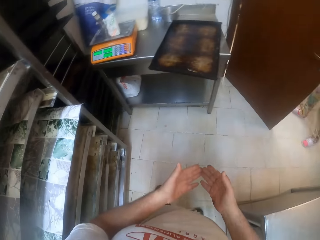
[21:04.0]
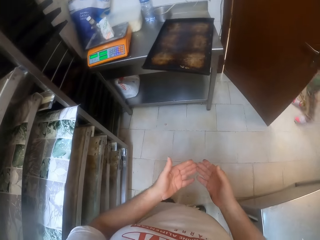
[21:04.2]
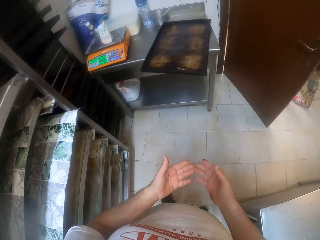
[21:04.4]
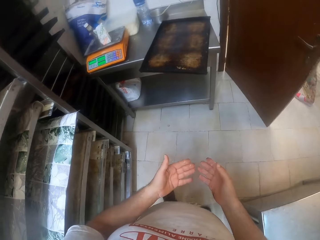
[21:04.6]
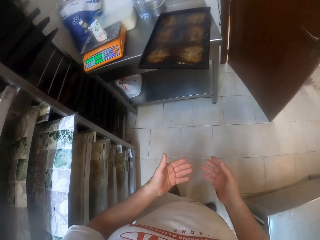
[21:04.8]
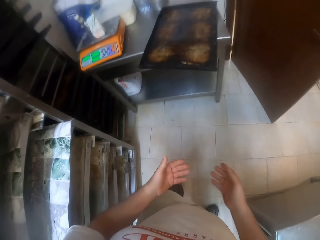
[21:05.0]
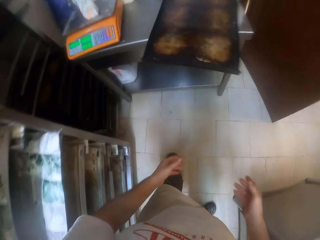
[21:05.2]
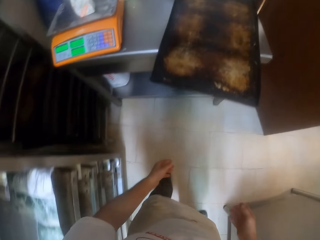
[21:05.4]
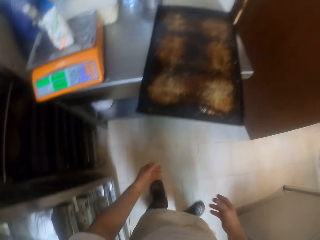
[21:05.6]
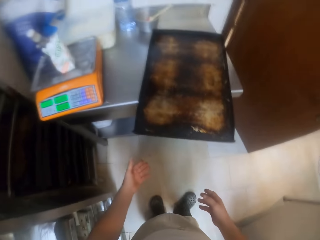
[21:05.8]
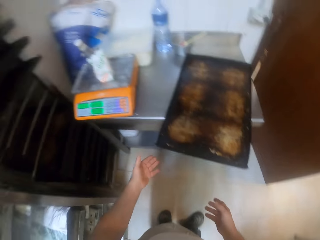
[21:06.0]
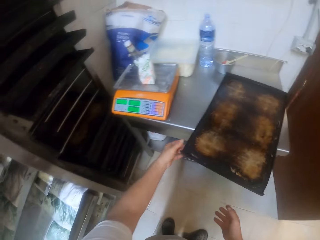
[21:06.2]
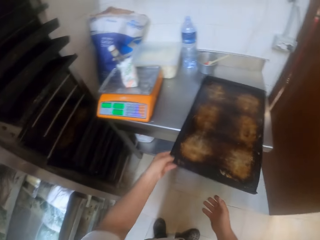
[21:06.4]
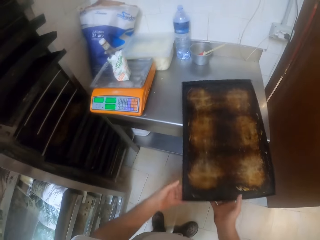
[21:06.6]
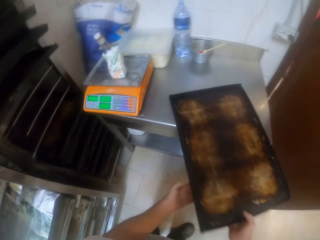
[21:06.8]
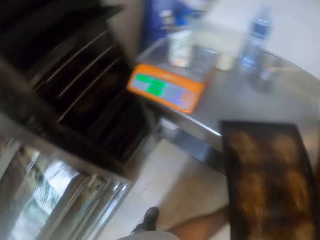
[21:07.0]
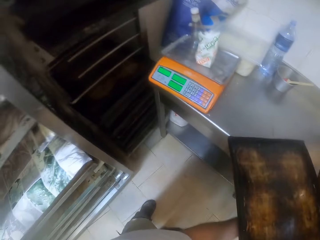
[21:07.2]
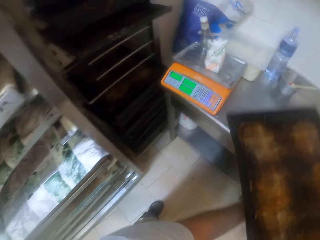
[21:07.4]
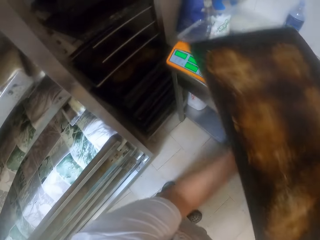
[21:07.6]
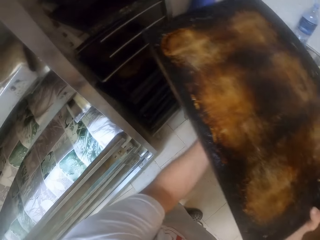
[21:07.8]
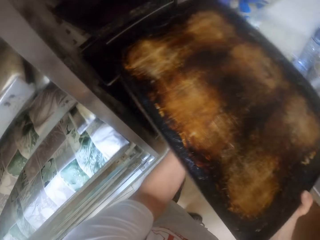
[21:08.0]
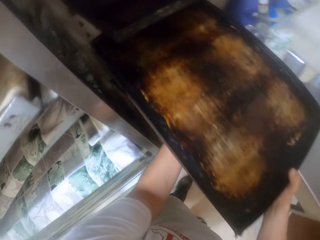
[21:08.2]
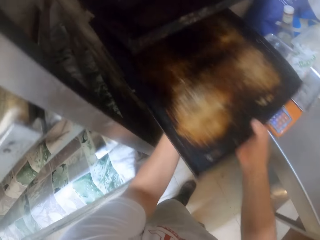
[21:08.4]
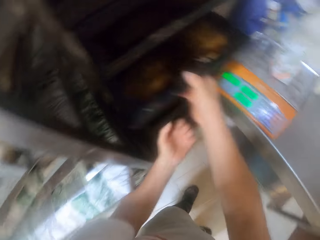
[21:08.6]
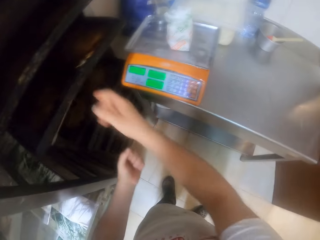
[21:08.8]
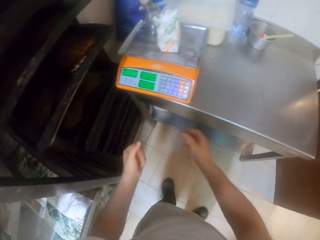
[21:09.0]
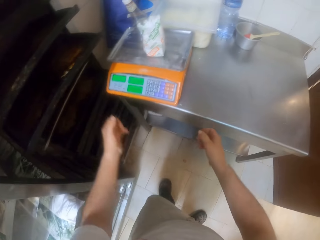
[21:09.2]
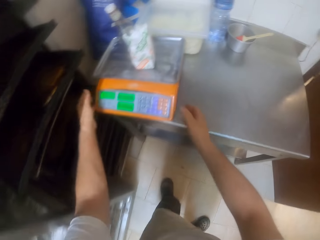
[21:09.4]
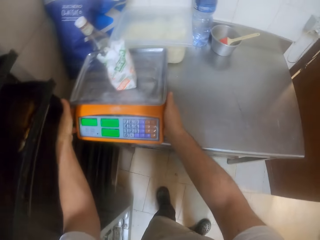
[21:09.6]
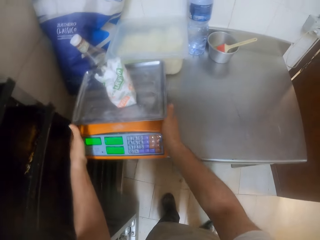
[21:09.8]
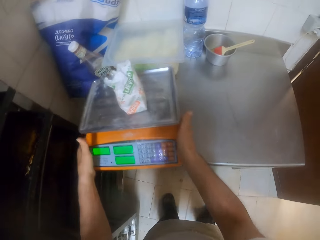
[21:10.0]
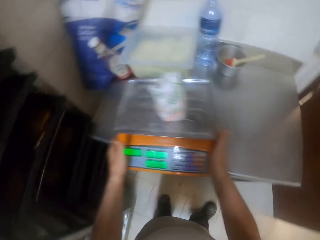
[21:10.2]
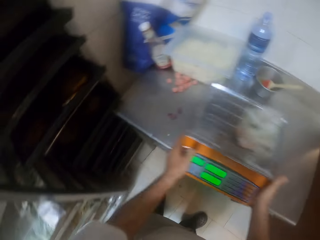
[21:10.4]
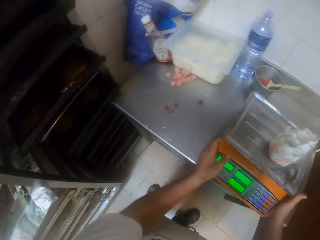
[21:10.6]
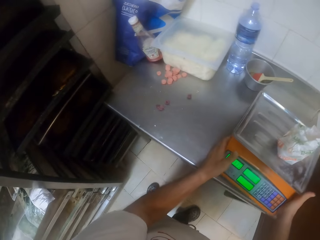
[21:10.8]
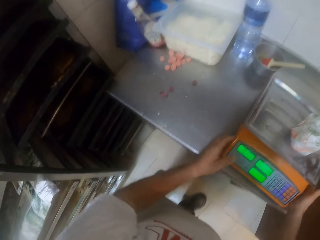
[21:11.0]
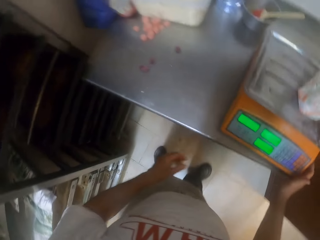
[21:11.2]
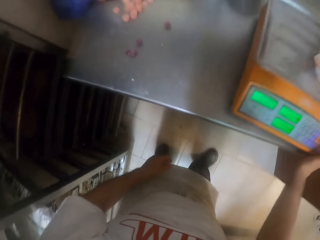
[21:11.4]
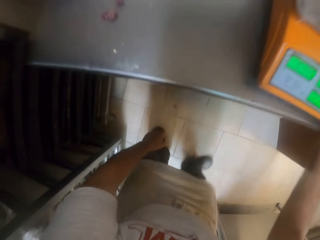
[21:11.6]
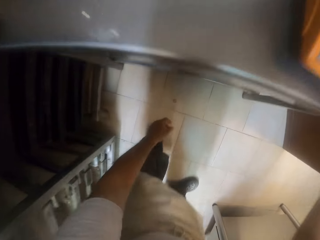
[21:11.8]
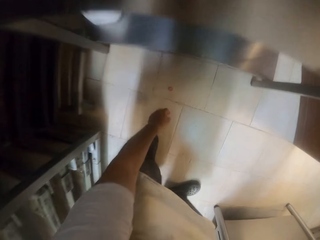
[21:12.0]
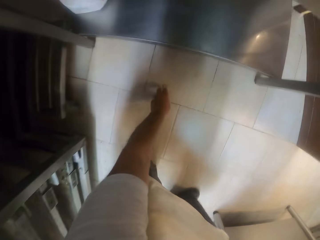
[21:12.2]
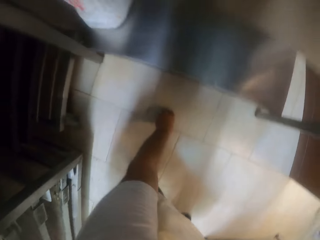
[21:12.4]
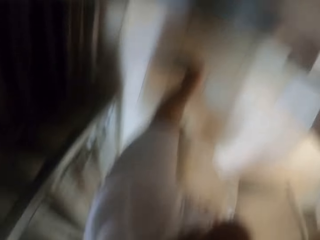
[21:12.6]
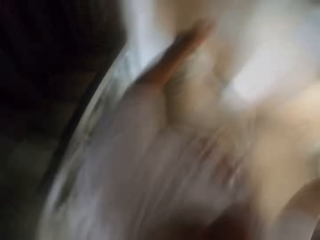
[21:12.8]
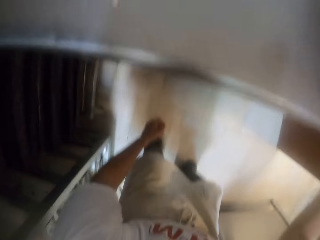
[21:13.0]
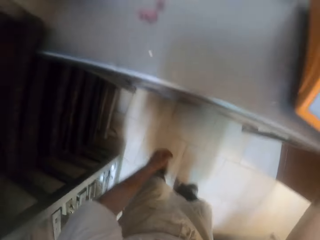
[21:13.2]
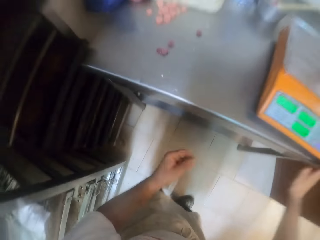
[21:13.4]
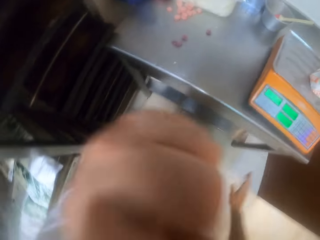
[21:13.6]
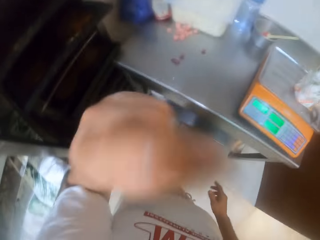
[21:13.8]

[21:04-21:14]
The camera wearer lifts up the tray from the table with his hands. He puts the tray into the shelf with his hands. He moves the weighing machine aside with the tray and the bag of flour on the table with his hands. He picks up a nut from the floor with his left hand.

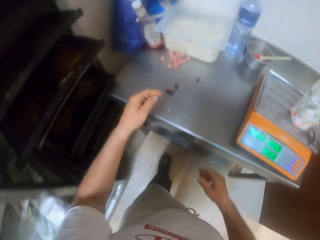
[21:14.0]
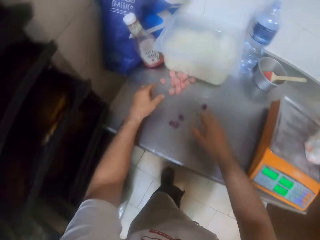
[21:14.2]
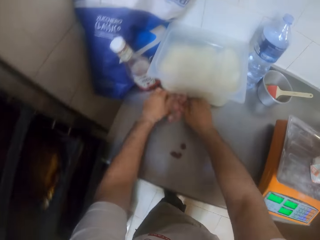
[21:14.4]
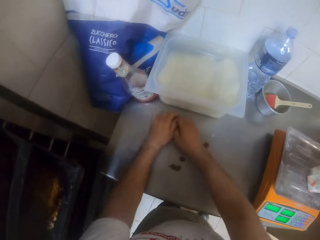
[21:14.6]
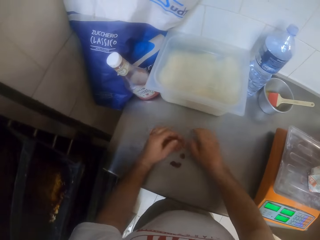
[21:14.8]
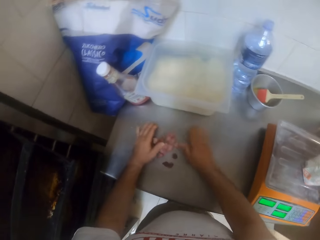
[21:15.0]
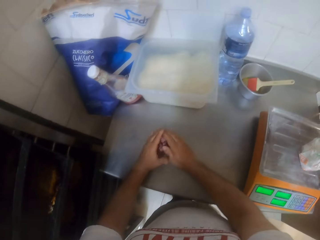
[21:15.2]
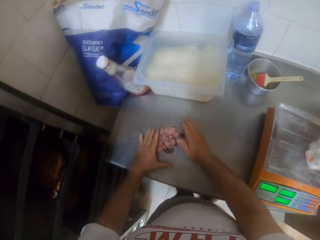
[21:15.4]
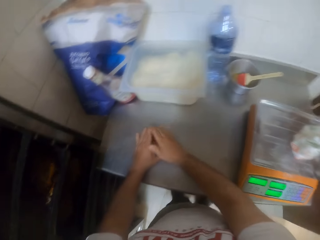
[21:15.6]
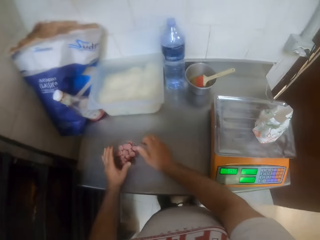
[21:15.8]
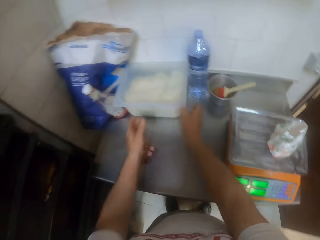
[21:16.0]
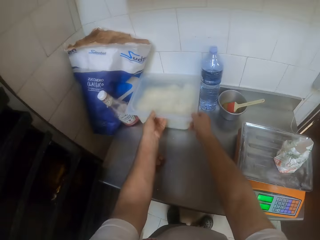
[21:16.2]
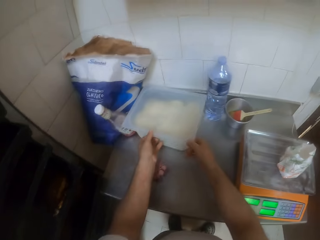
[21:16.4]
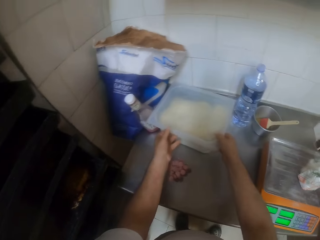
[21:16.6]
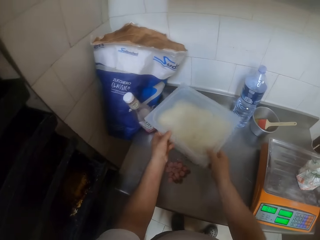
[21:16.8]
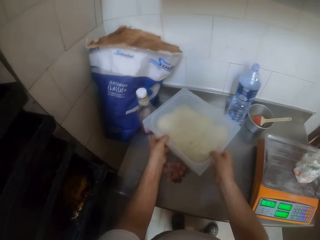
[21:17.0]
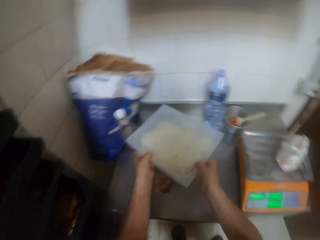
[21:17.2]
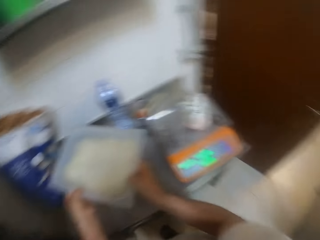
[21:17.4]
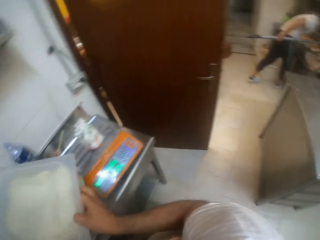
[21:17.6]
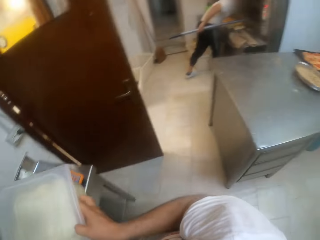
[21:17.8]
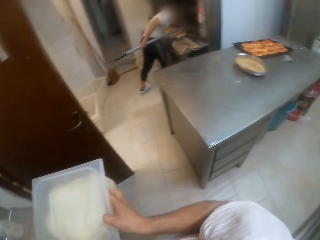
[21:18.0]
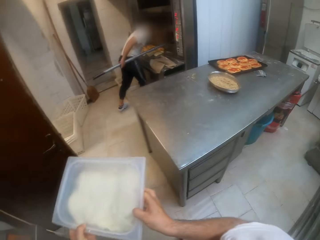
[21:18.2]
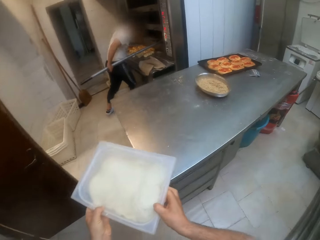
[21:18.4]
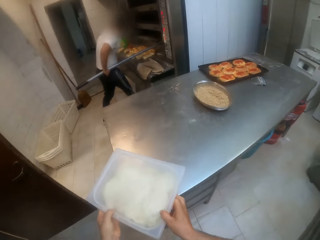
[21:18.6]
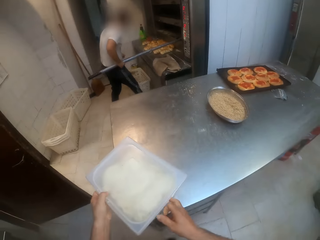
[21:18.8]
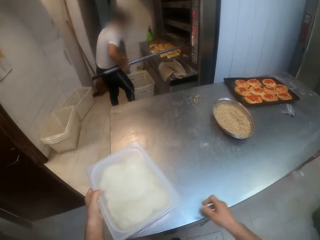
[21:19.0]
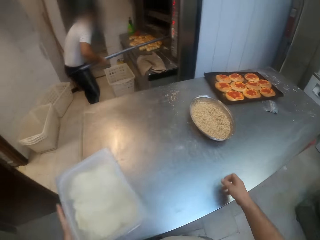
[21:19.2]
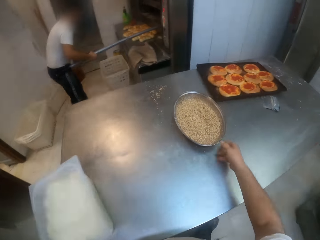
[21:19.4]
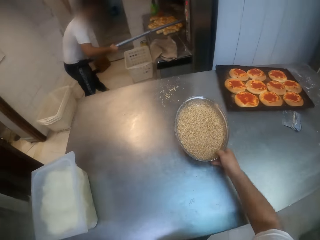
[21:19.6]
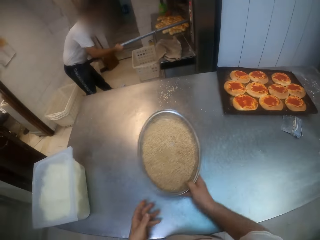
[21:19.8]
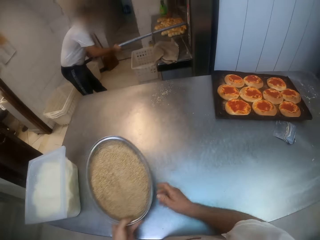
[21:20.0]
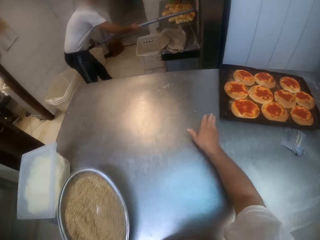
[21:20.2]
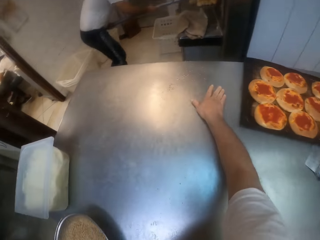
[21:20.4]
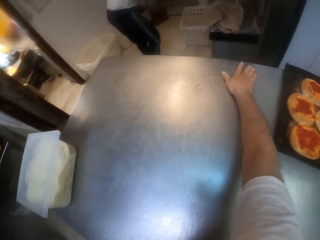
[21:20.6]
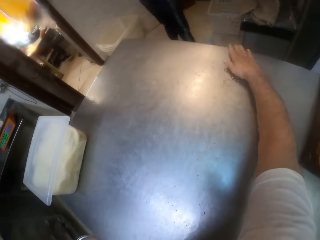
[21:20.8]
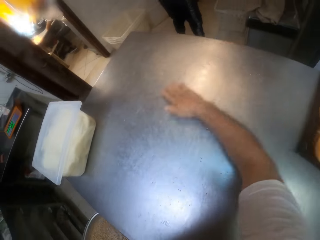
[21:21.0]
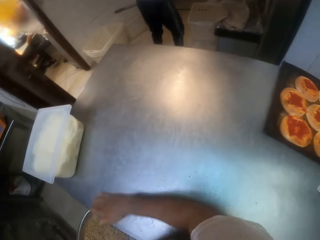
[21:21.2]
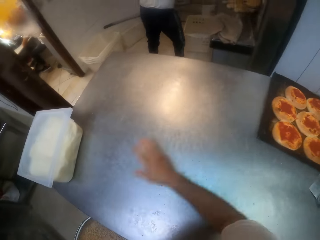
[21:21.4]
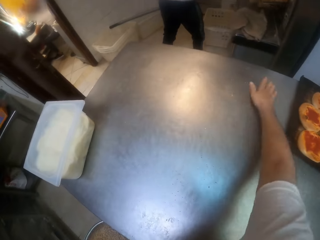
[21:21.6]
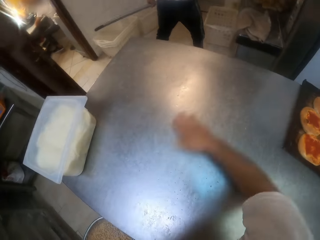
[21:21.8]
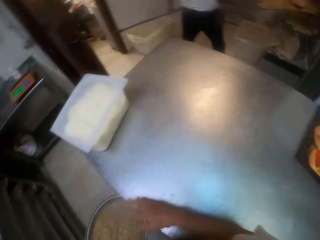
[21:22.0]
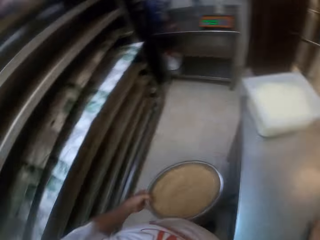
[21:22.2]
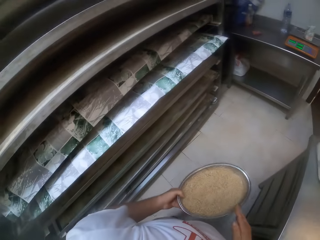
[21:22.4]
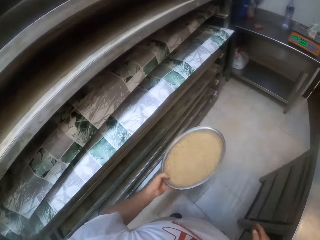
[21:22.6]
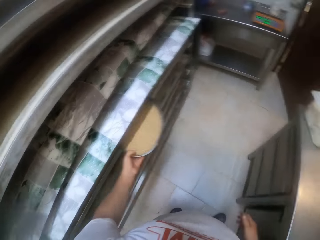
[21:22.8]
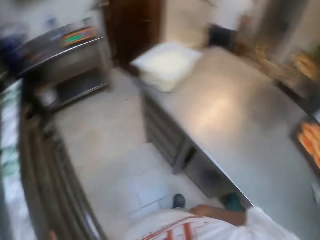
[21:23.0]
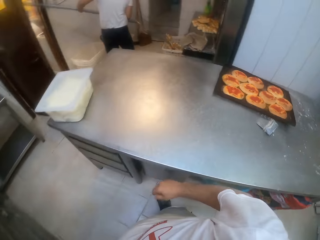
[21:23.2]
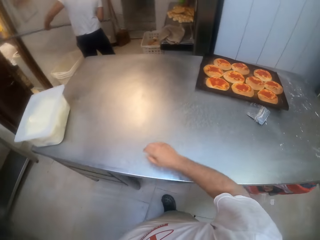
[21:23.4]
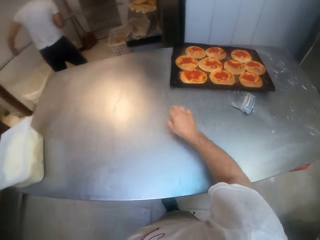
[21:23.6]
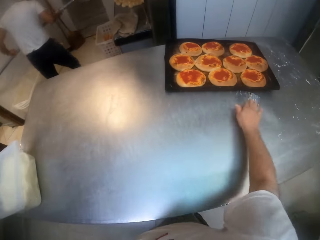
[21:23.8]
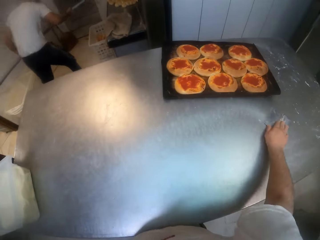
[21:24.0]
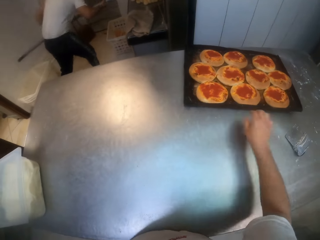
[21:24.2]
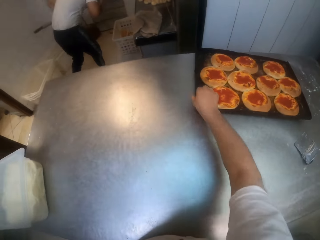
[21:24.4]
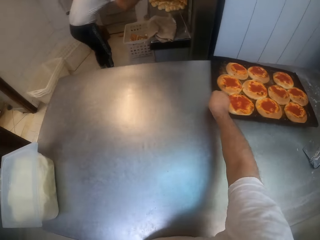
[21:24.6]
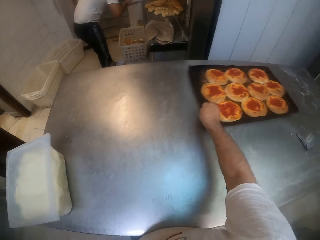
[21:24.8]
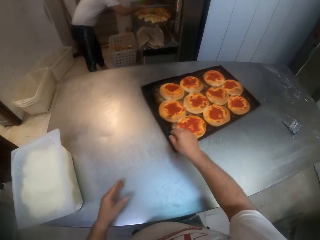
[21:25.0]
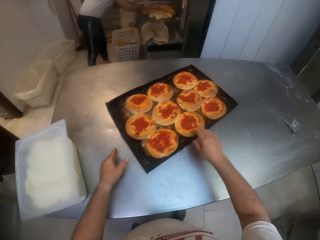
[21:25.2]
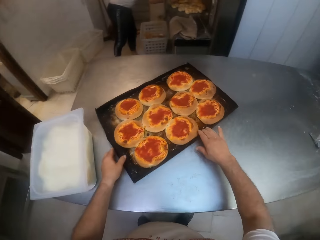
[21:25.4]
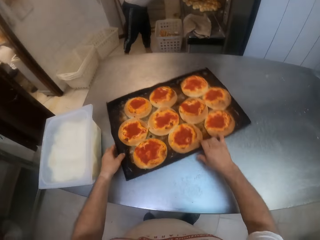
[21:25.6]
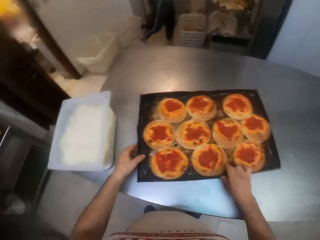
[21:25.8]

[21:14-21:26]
The camera wearer gathers the nuts together on the table with his hands. He carries the cheese container from the table with his hands. The man checks an oven with his left hand. The camera wearer drops the cheese container on the baking table with his hands. The man pulls a peel in the oven with his hands. The camera wearer moves the bowl of seeds from his right hand to his left hand. He pulls the container closer. He sweeps the seeds from the baking table into the bowl with his right hand. He wipes the table. The man removes some breads from the oven with the peel. The camera wearer puts the container on the shelf. The man pours the breads into a basket with the peel. The man puts the peels into the oven with his hands. The camera wearer pulls the tray of breads closer on the baking table with his right hand.
